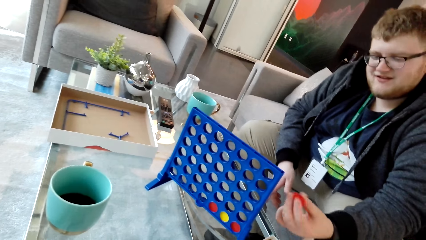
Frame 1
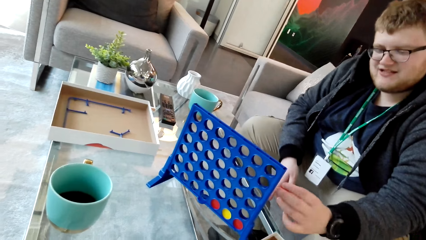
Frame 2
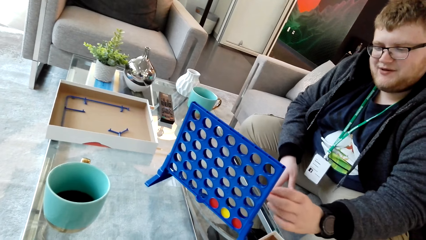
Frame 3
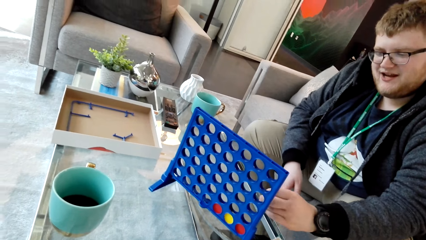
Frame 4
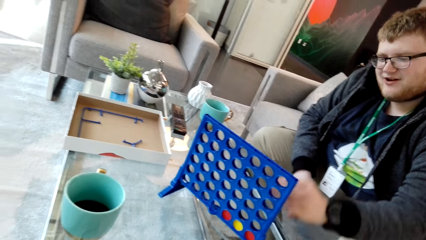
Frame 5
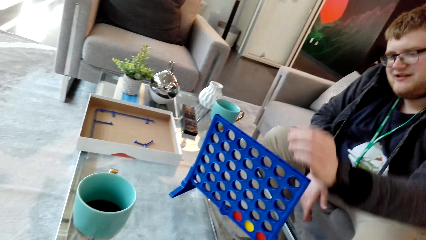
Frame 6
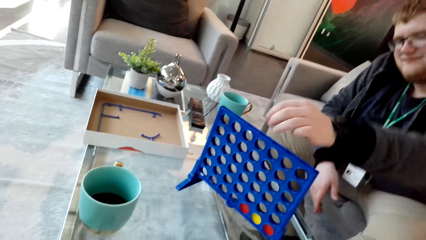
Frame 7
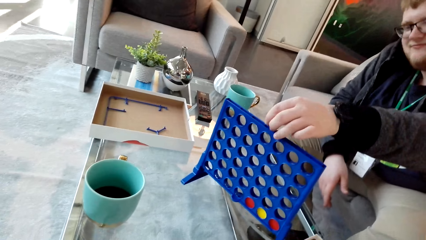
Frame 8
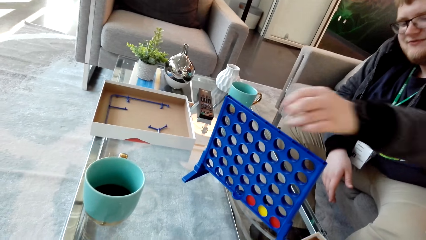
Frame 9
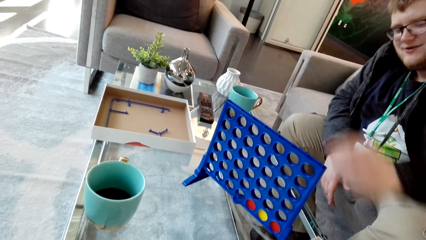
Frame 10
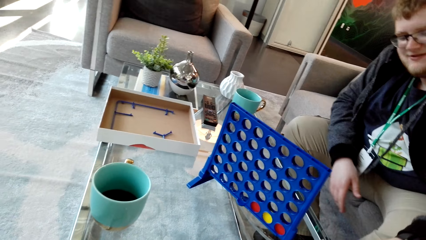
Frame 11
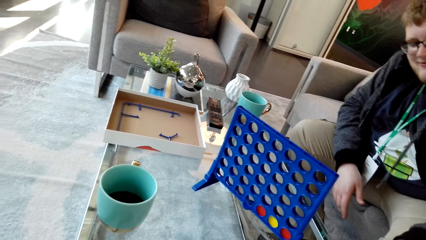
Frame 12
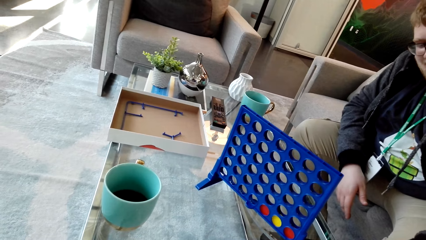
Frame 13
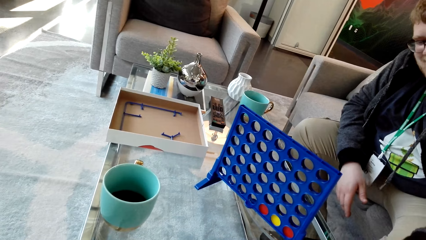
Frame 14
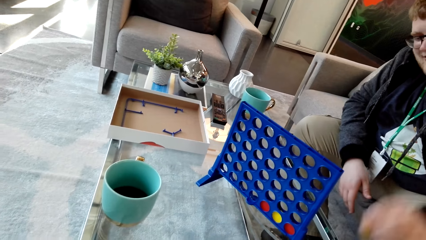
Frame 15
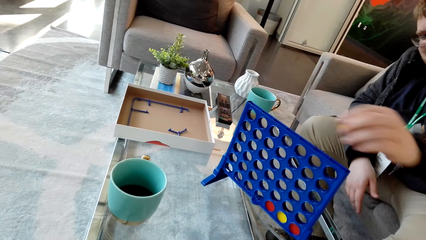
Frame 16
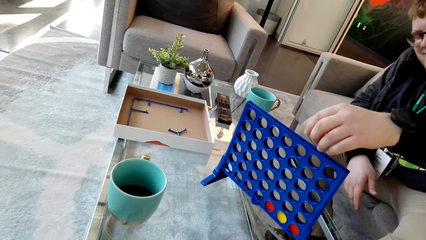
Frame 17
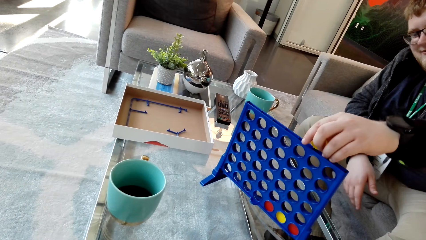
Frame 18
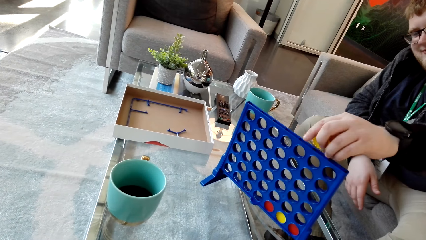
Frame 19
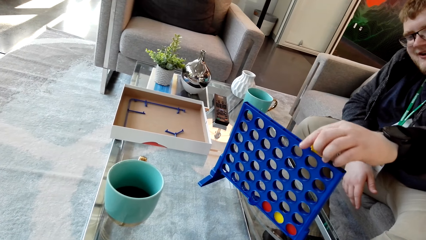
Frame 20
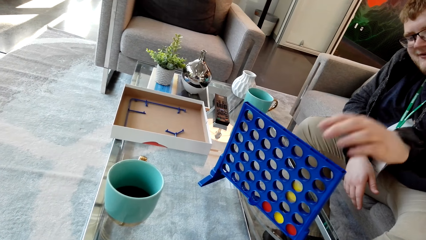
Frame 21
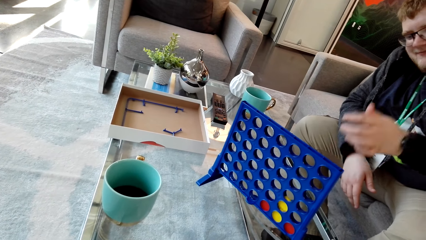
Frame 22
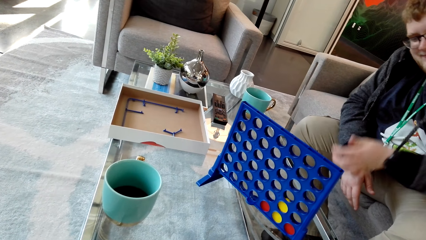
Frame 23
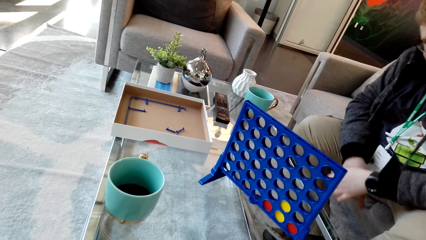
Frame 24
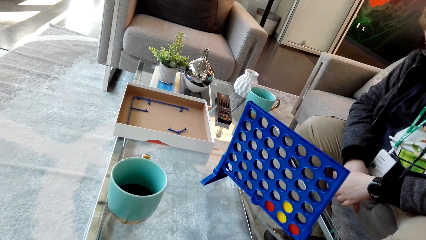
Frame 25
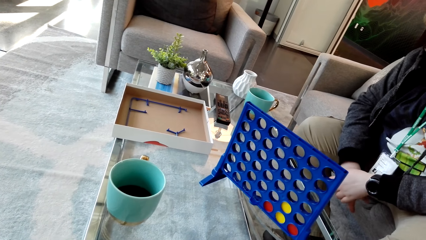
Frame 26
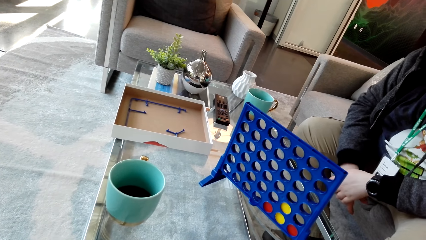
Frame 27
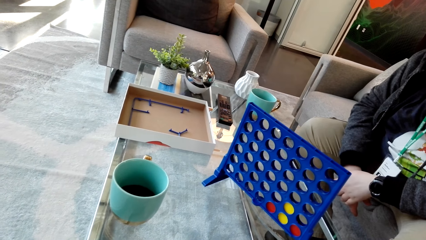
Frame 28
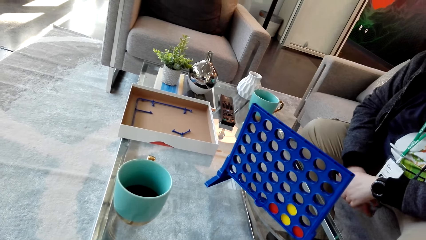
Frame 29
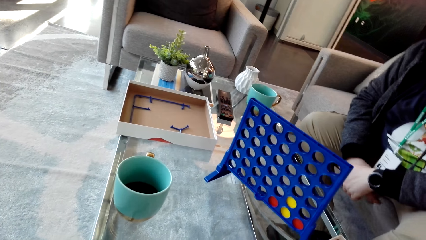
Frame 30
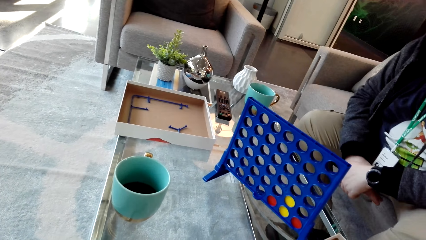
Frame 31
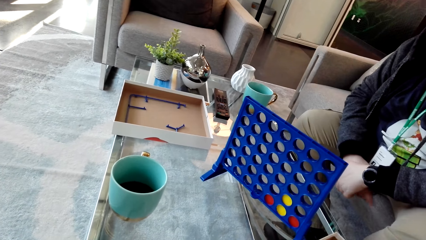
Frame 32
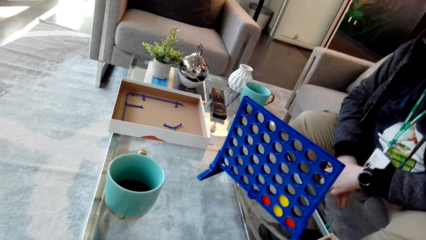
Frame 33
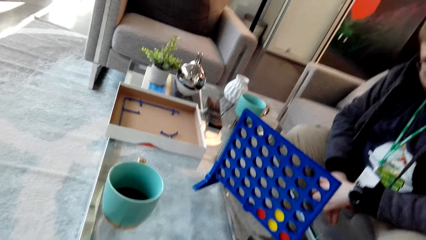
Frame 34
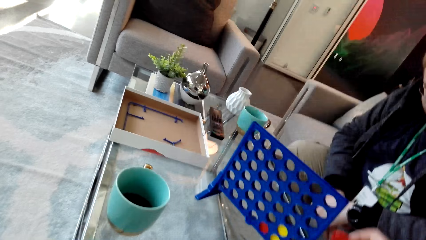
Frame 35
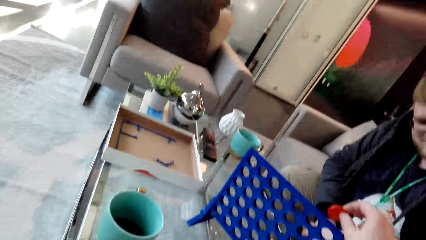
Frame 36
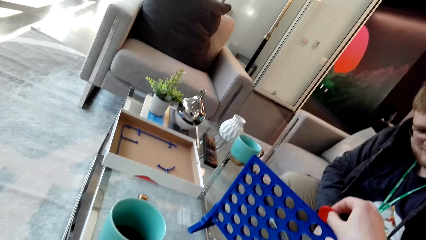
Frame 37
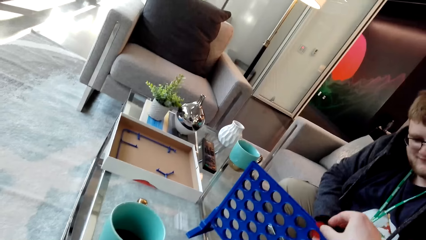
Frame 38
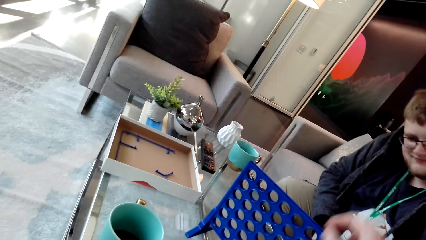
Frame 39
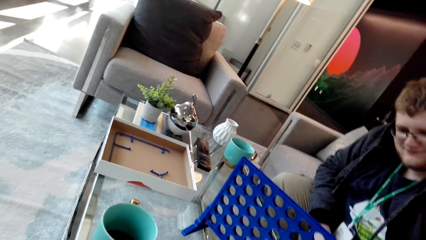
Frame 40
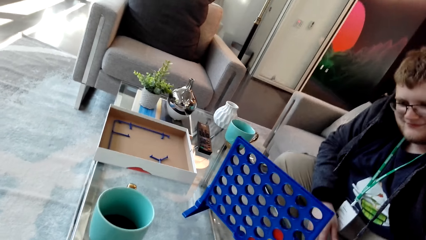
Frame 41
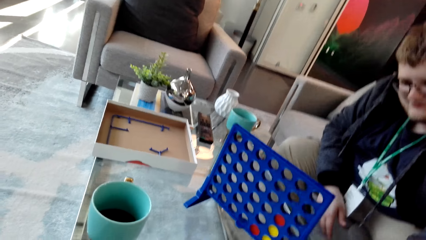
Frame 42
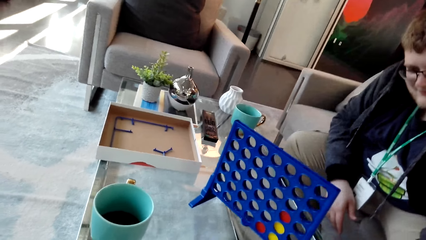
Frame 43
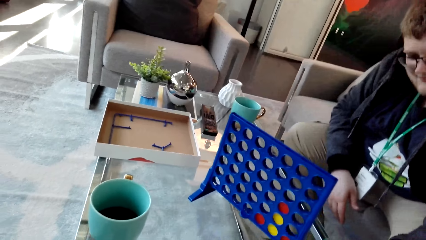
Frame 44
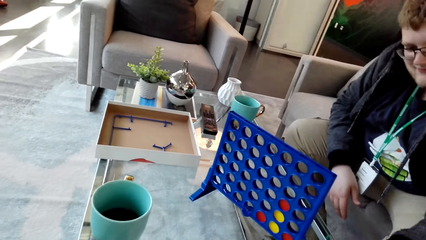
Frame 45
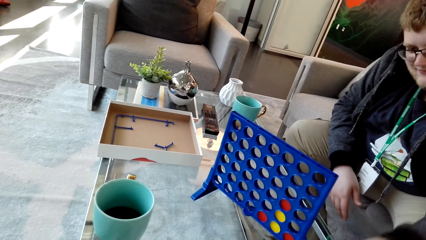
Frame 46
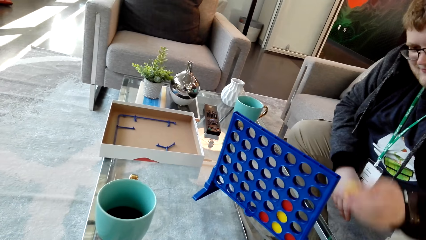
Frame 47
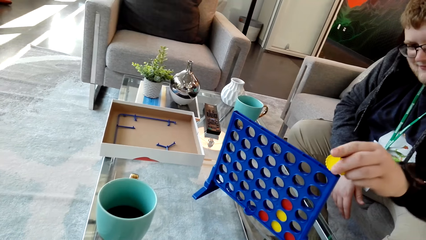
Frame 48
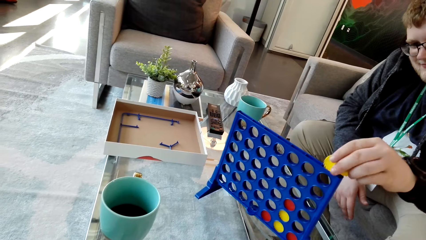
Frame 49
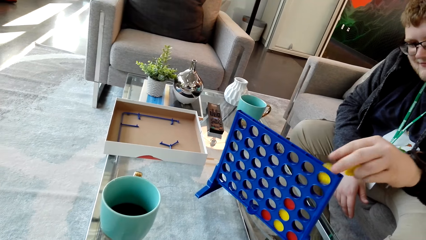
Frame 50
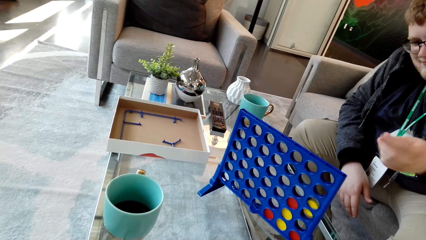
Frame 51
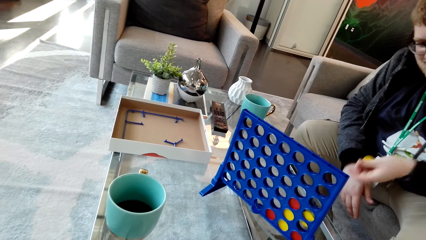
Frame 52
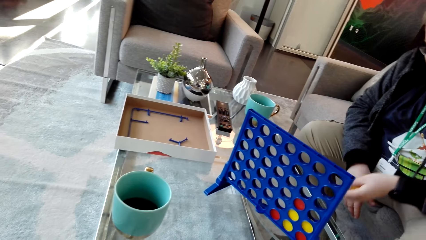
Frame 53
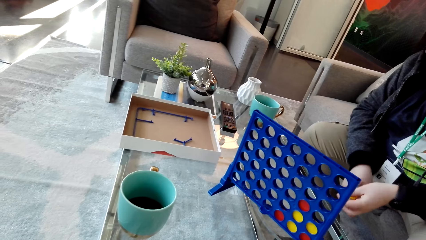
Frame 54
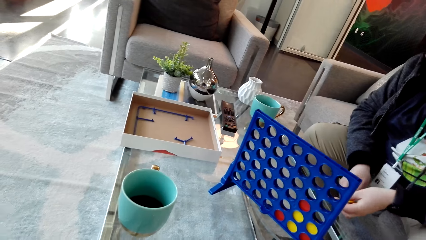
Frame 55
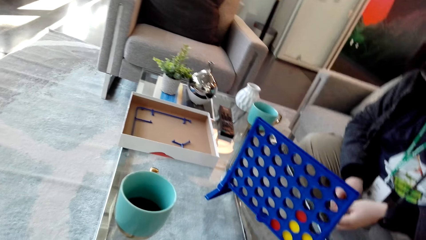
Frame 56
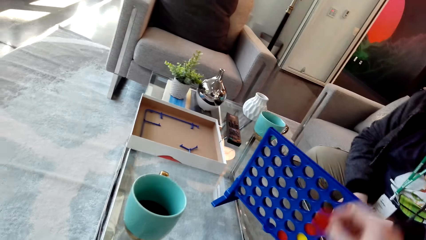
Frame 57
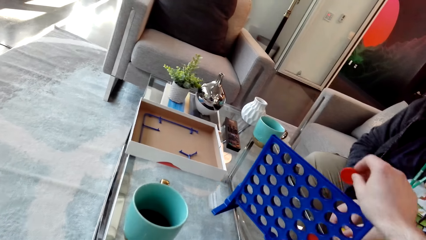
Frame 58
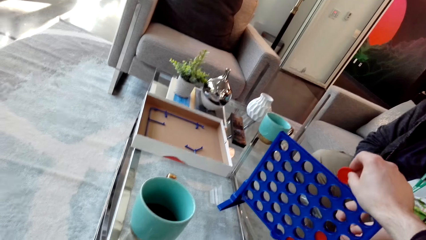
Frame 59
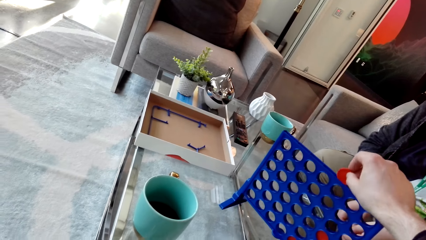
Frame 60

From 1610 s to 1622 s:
A man examines the dice. The man drops the plastic coin or dice in something plastic. The man picks up the dice, drops the dice and moves the hands. The camera wearer drops the plastic coin in something plastic. The man picks up the dice. The man drops the plastic coin in something plastic.

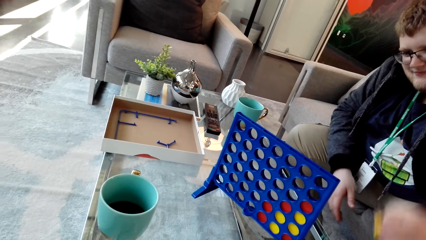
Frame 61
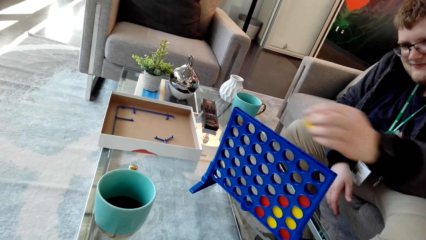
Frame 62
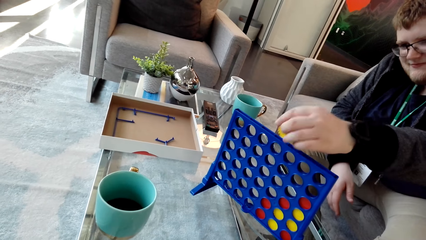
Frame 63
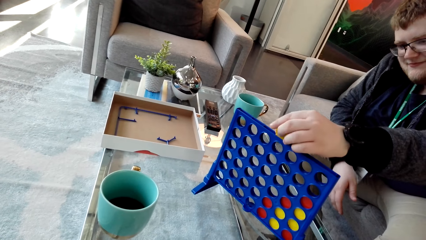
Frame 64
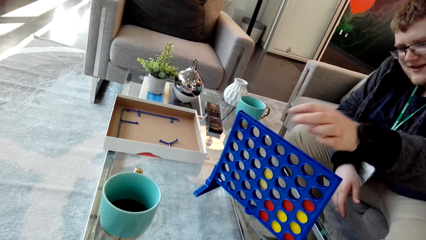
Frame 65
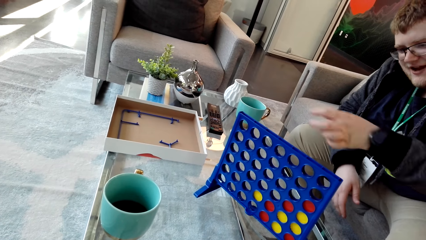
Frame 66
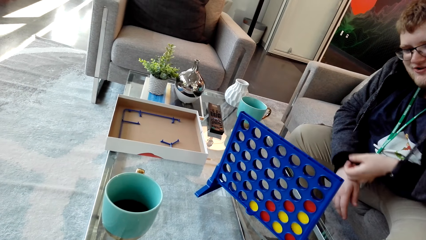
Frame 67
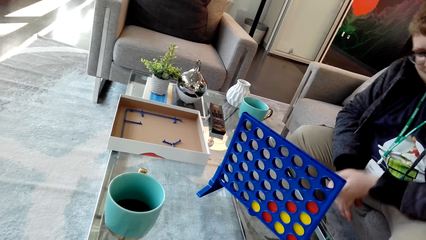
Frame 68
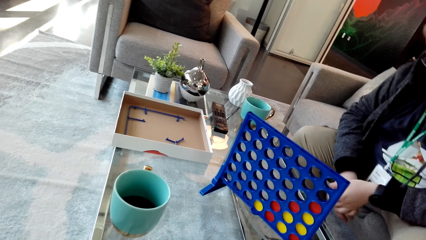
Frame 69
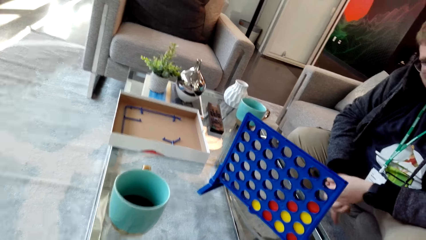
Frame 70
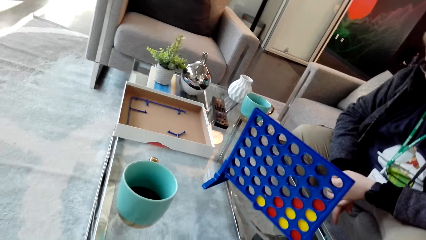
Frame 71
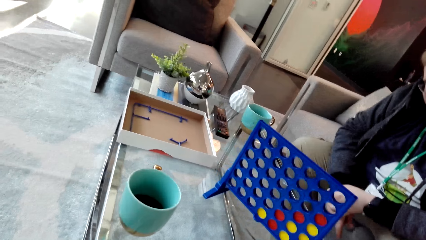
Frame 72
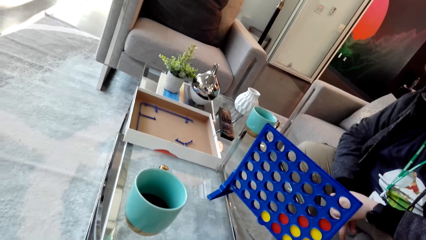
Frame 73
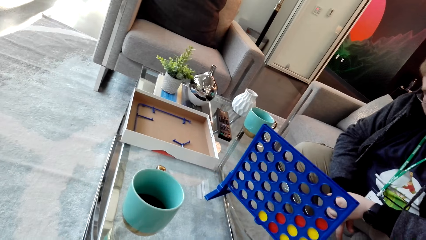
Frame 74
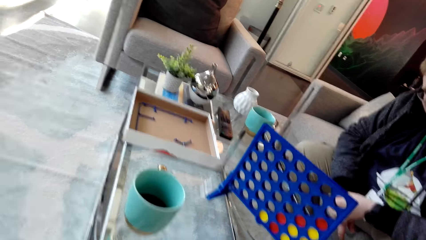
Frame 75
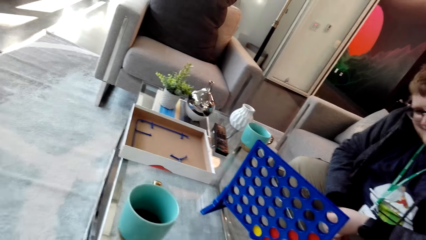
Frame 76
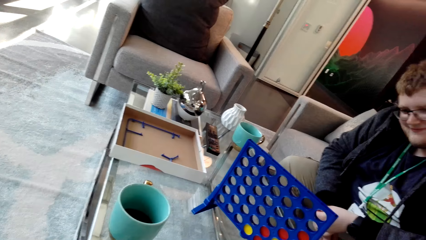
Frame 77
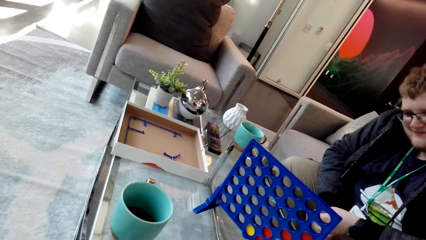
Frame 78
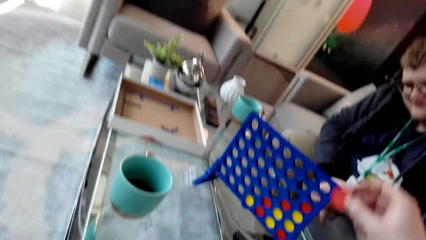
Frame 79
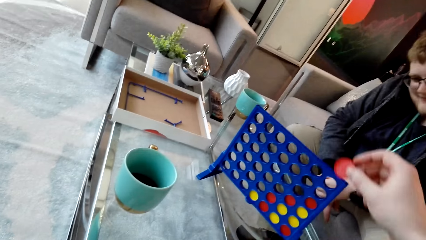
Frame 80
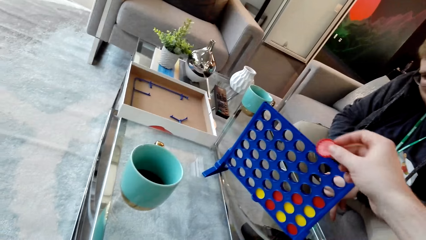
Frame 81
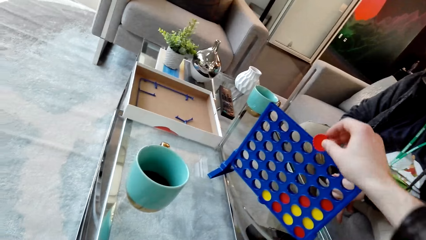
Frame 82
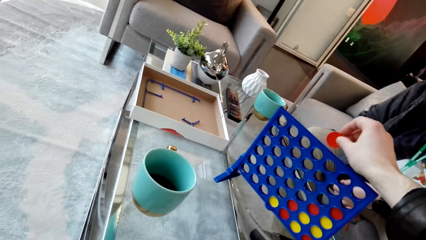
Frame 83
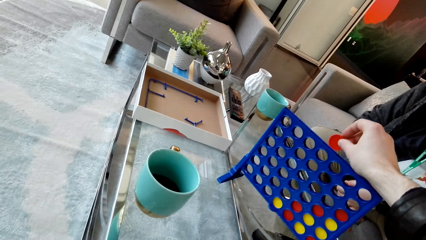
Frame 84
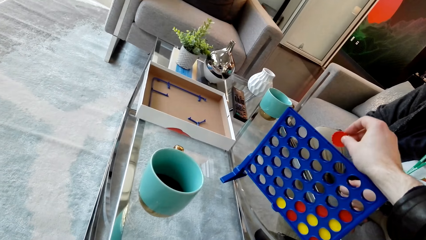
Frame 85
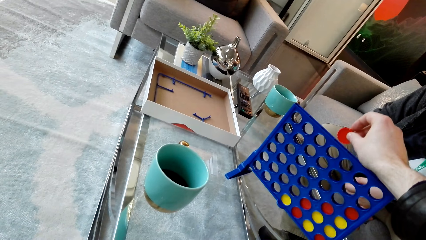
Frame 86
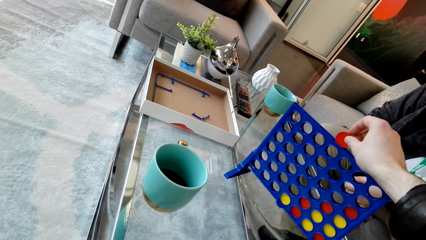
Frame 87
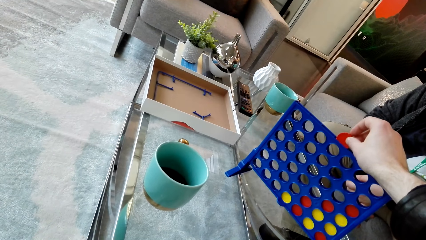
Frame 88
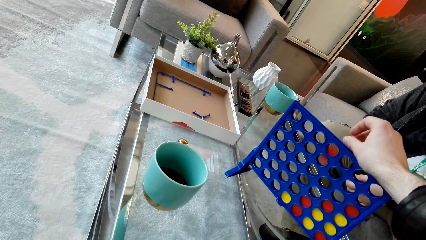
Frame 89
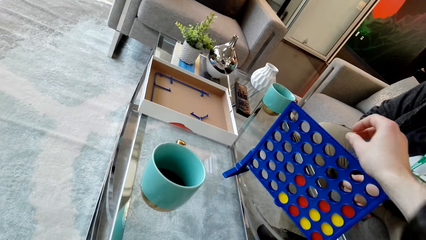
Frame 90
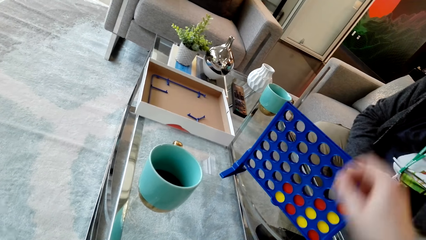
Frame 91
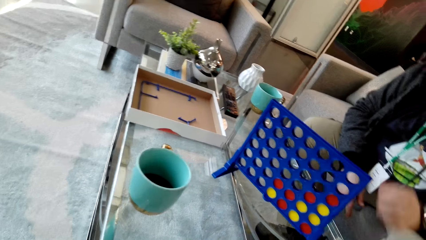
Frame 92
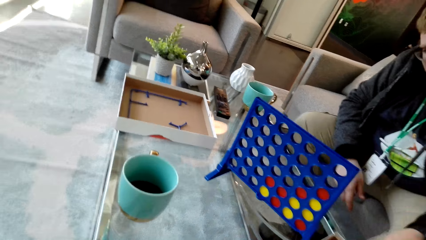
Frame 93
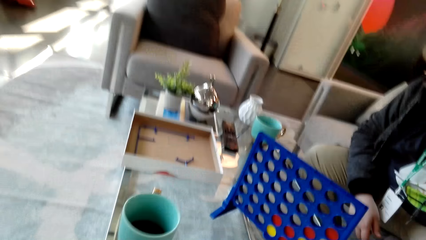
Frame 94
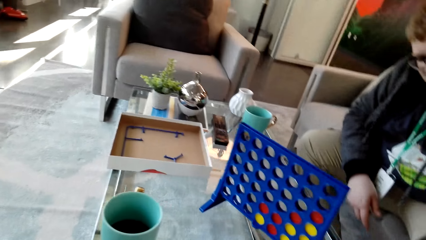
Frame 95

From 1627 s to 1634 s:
A man drops the plastic coin or dice in something plastic. The camera wearer looks around. They drop the plastic coin in something plastic.
